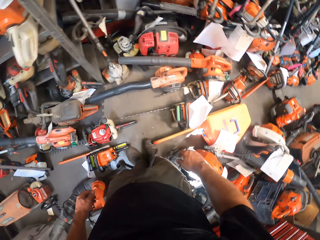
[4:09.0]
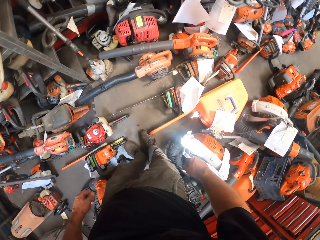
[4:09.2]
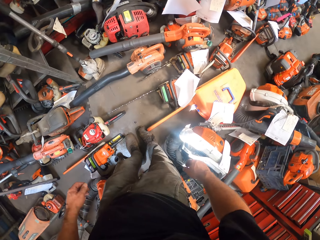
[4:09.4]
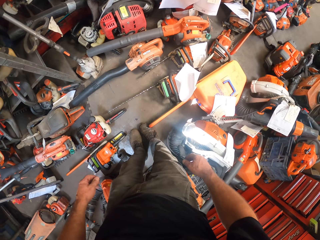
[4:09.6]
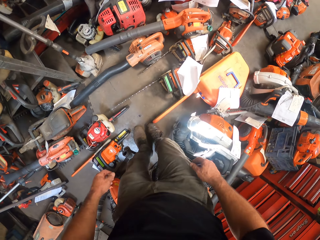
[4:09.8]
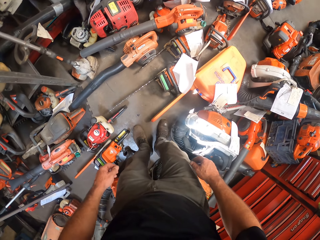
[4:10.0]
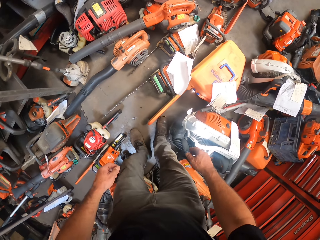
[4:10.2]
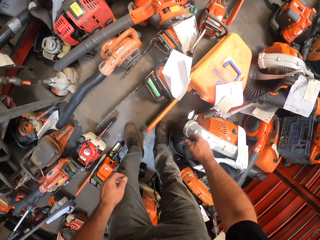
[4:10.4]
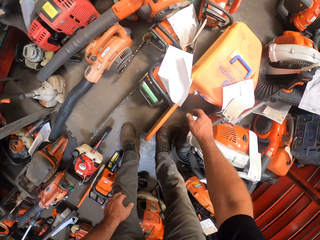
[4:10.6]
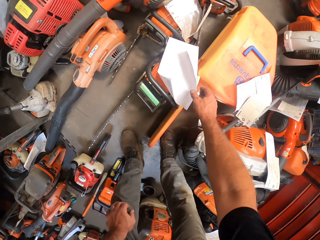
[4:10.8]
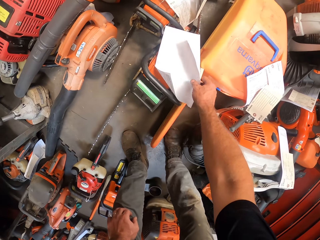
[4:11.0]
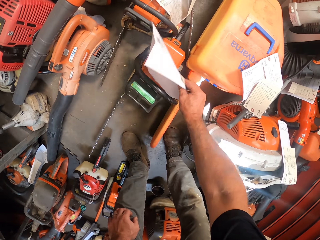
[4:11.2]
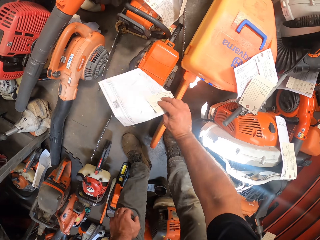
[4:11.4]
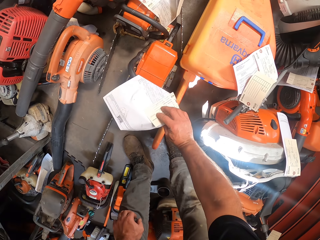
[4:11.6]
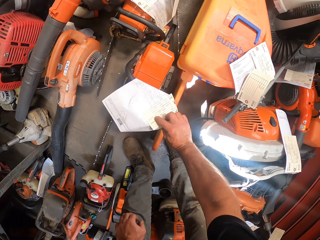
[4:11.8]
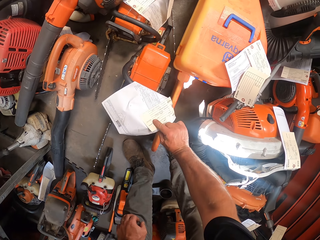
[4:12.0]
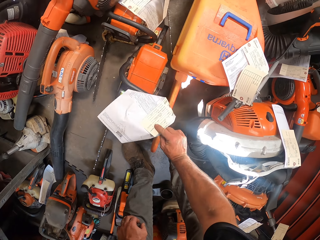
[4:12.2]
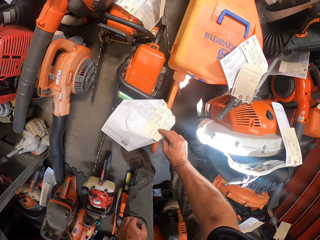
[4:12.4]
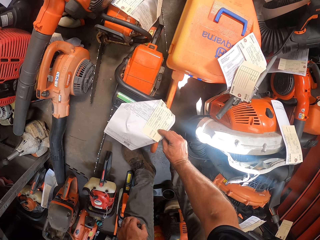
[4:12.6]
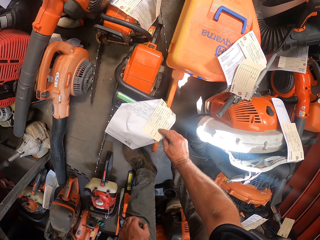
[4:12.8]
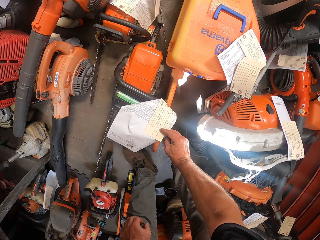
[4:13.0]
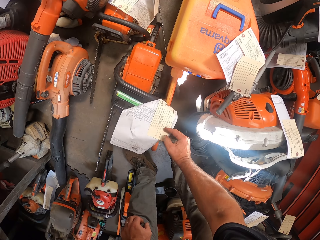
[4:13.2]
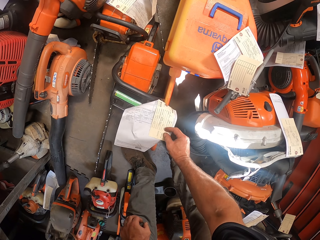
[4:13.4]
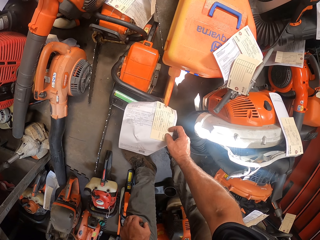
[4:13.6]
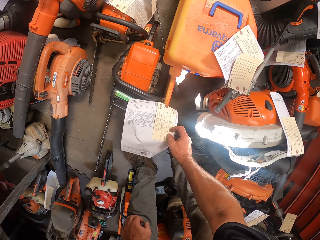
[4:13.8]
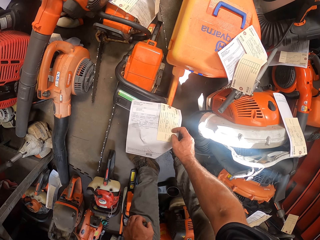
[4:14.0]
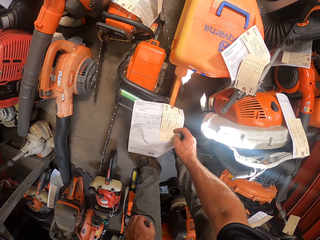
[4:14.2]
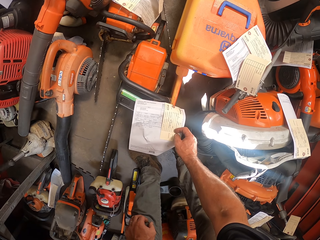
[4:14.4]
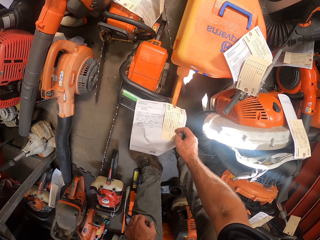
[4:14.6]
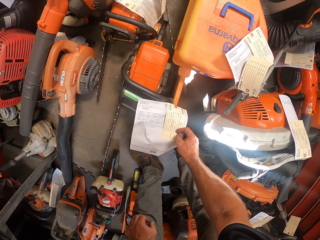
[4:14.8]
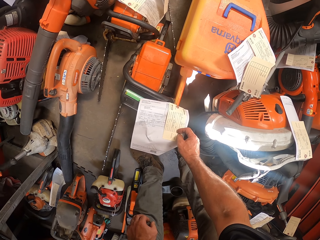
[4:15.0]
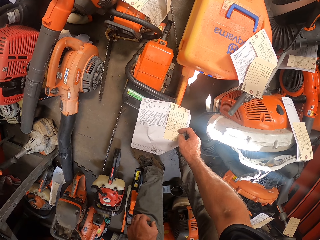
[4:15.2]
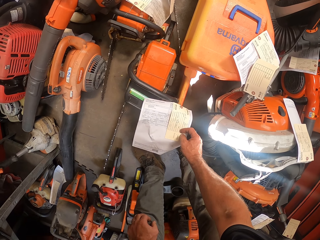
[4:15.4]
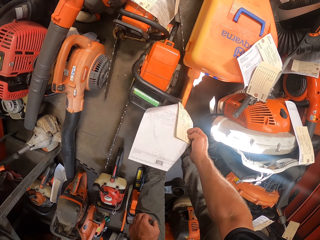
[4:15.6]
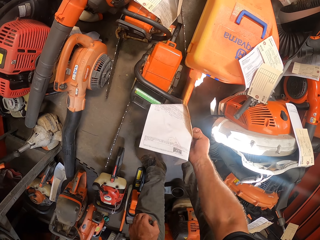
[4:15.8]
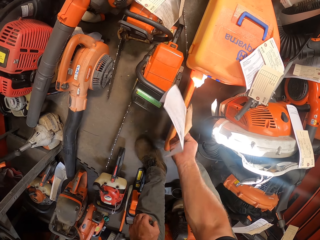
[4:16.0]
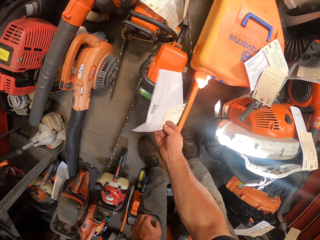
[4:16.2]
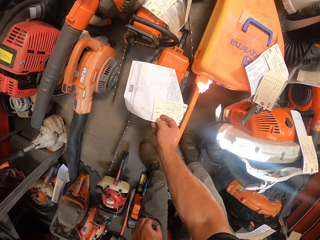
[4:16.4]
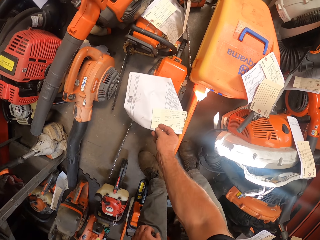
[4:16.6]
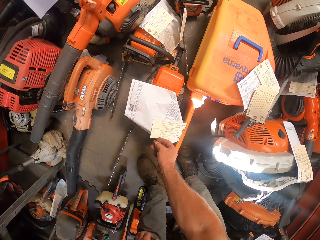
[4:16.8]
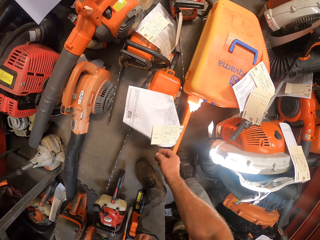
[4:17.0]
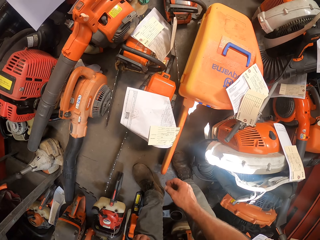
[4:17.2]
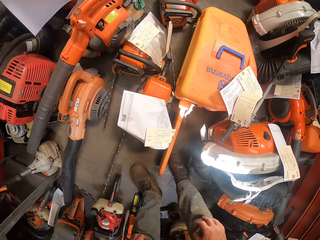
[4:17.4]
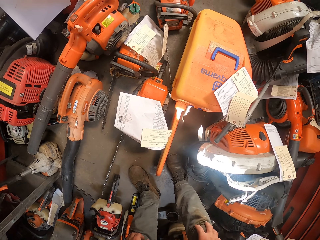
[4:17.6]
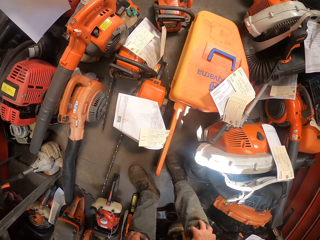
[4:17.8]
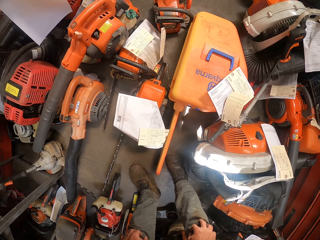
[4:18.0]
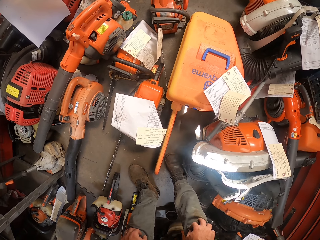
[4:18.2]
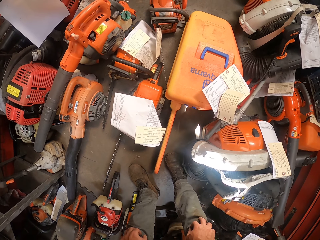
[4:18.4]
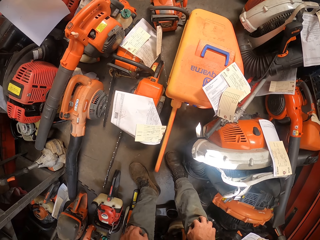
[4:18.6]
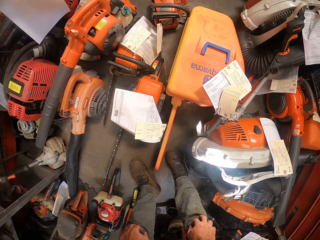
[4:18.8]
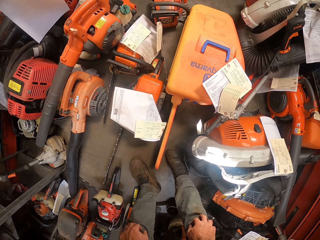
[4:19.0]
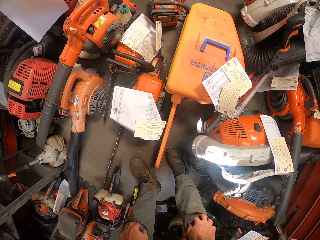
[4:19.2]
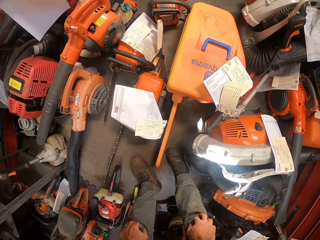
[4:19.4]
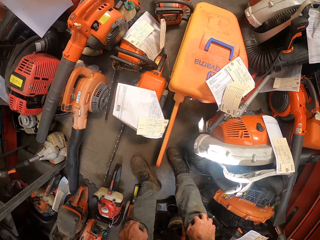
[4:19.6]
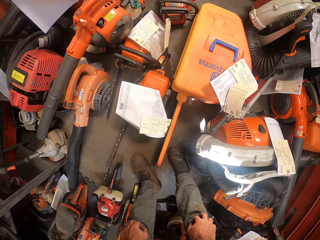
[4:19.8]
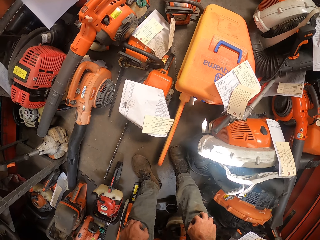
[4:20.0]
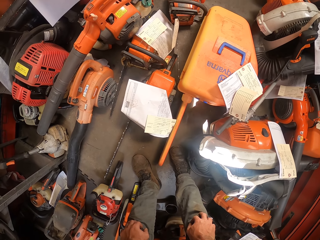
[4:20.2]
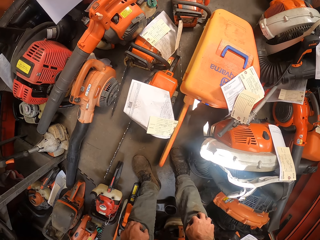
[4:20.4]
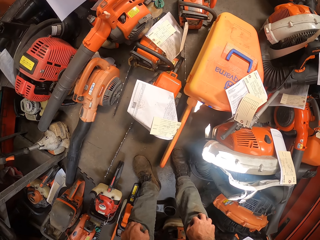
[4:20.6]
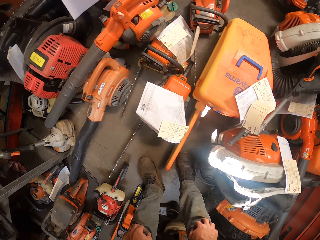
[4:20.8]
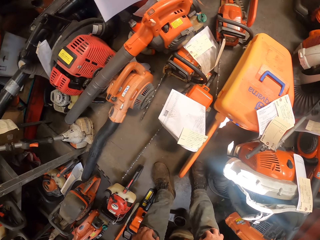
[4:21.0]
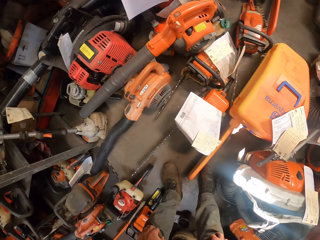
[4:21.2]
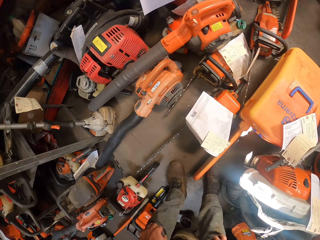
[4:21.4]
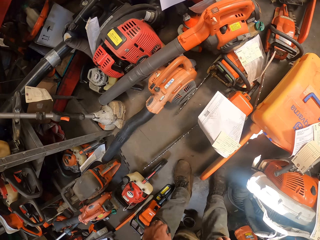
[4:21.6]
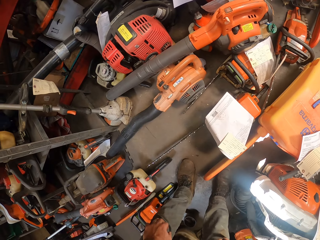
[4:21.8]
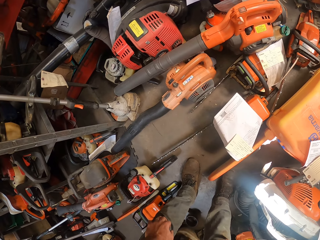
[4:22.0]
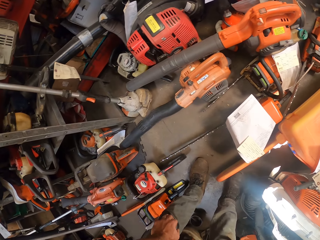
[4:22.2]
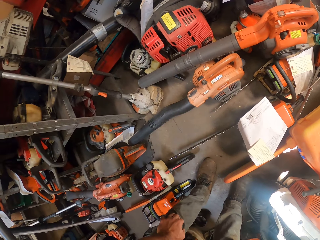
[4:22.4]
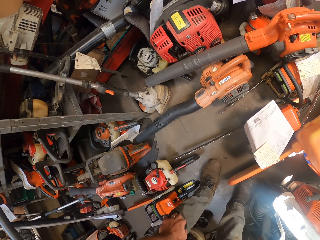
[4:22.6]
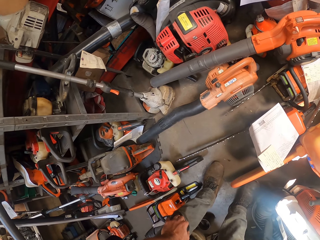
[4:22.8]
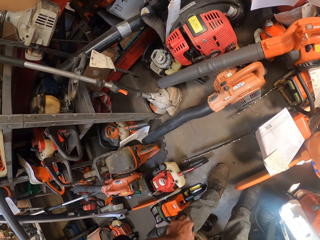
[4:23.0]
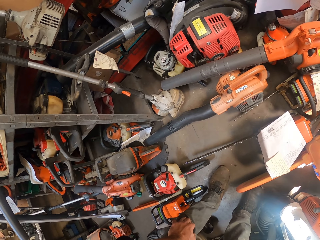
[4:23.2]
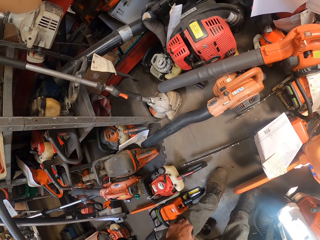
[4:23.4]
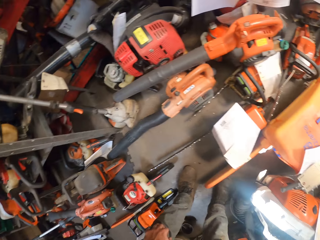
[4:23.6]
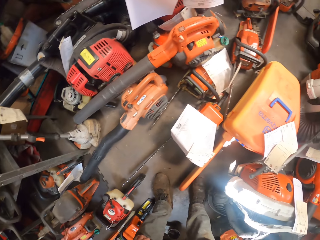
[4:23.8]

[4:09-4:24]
The camera wearer touches a label on a chainsaw on the floor with his right hand. He bends with hands on knees. He looks around.

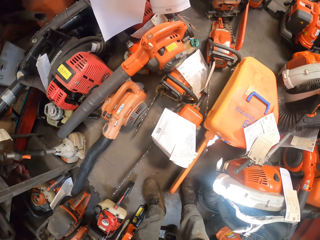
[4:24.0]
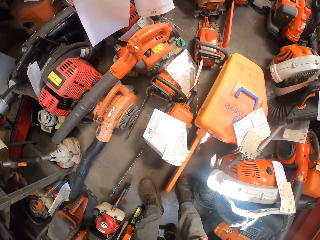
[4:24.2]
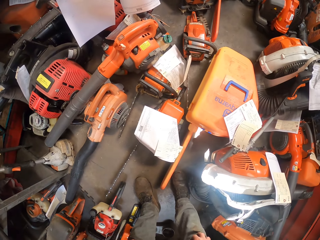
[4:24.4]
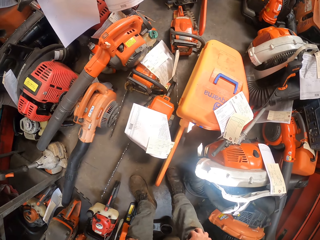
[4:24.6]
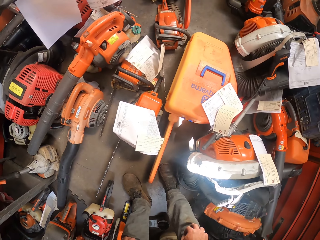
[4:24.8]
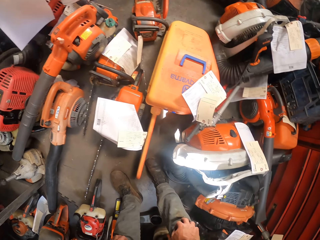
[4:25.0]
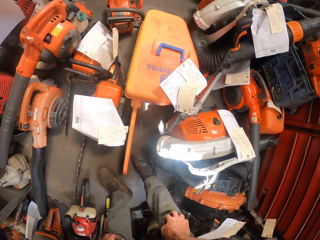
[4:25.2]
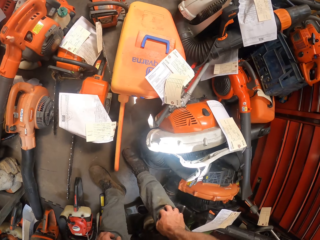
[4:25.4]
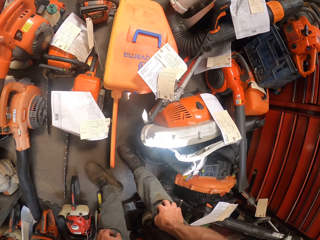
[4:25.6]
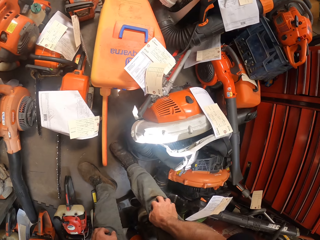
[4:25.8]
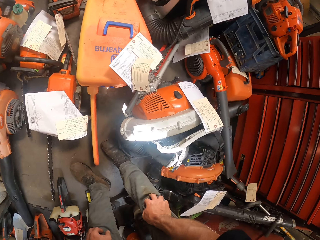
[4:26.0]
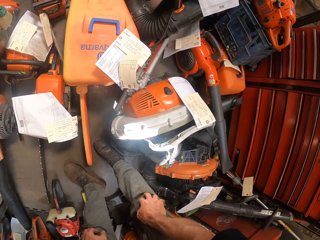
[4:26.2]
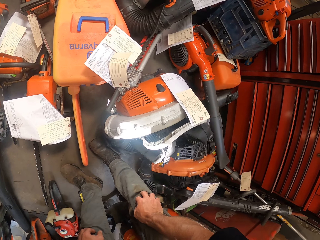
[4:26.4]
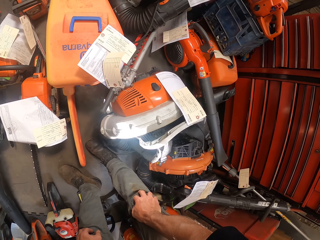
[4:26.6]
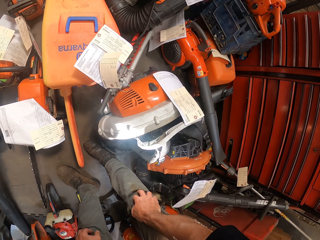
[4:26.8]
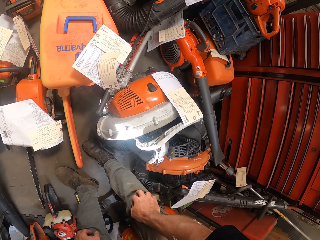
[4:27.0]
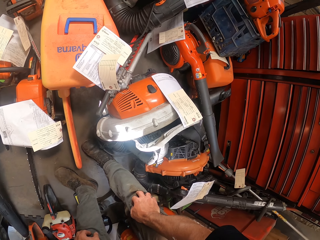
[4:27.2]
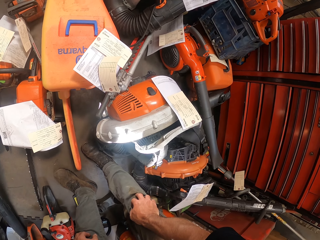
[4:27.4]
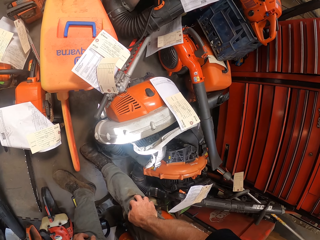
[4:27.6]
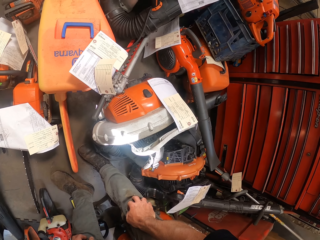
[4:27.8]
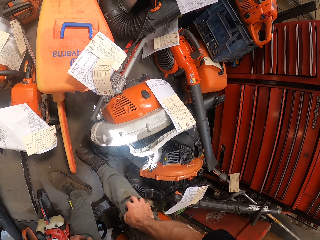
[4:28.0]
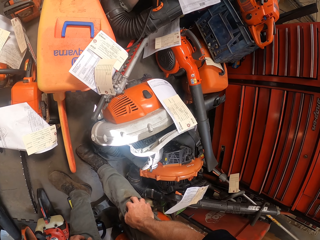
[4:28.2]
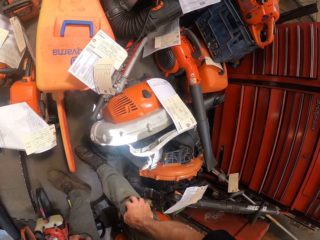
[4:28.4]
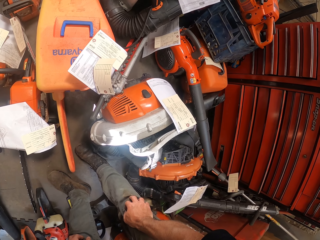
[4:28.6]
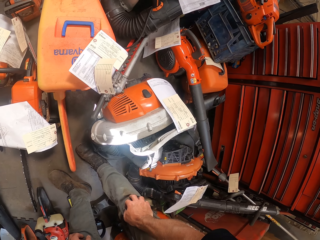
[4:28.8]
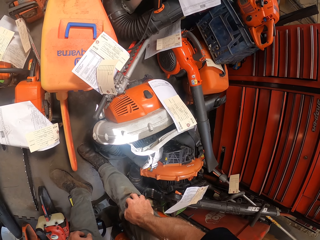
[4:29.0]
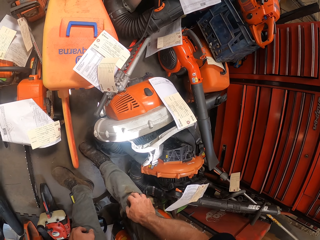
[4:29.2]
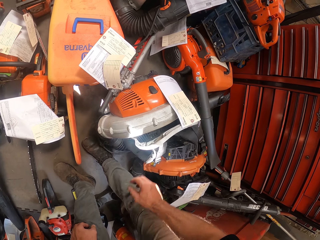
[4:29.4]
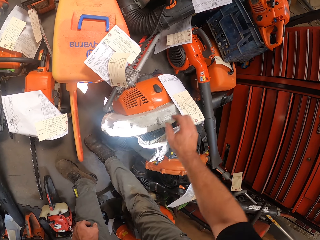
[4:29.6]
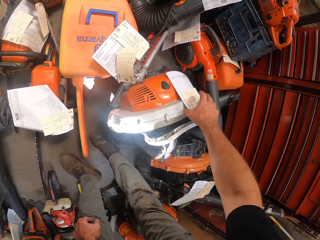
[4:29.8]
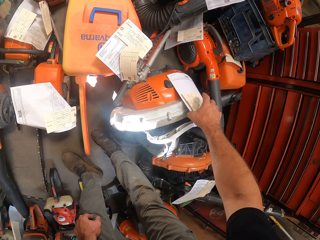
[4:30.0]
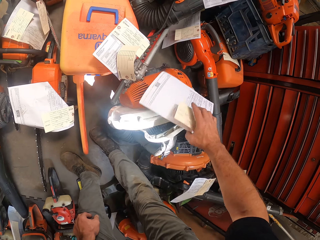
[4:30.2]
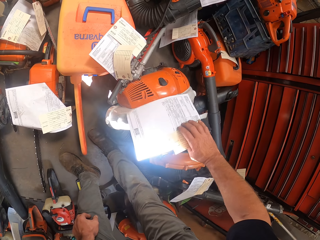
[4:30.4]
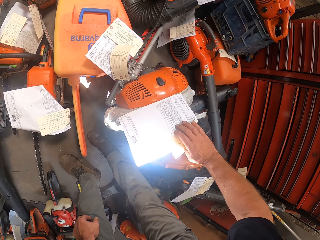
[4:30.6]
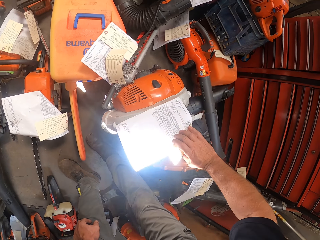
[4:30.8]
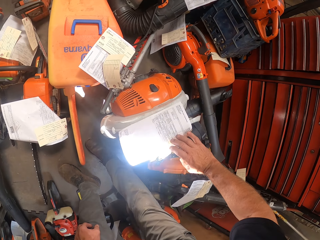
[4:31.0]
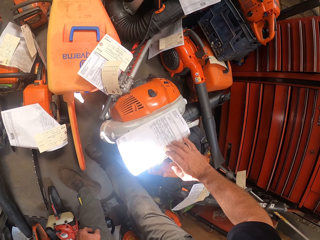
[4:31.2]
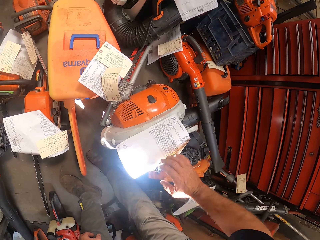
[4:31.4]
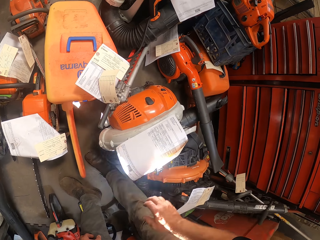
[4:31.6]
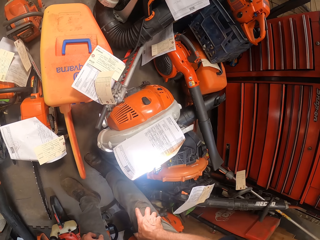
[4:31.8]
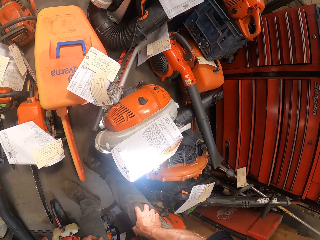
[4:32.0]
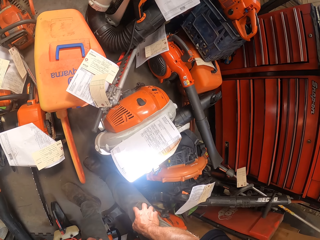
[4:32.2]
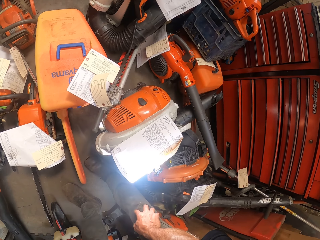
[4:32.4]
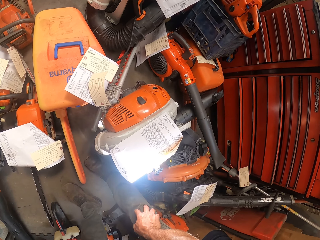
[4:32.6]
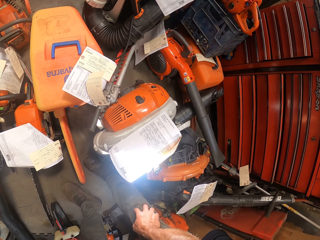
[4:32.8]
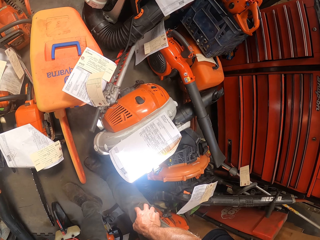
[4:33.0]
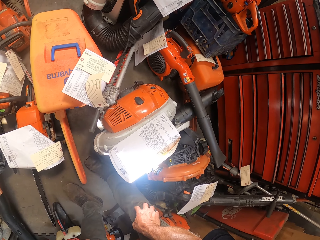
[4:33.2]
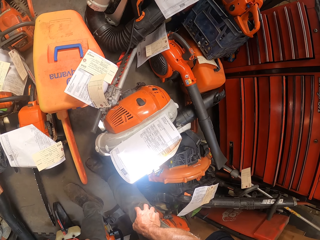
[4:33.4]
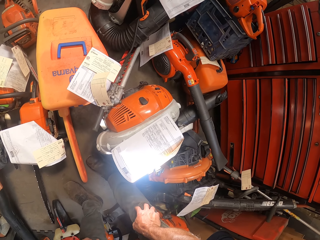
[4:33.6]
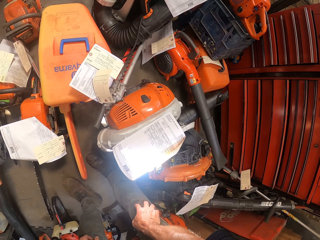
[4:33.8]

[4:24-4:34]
The camera wearer touches a label on a chainsaw on the floor with his right hand. He bends with hands on knees.
